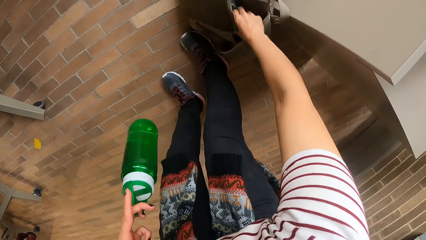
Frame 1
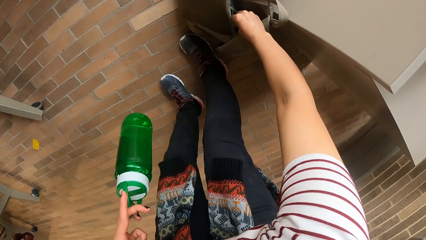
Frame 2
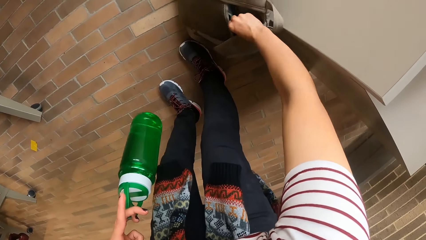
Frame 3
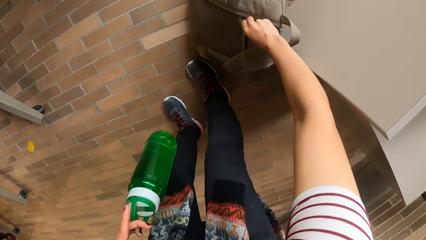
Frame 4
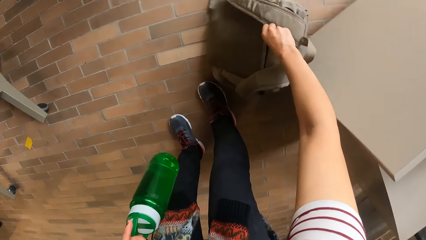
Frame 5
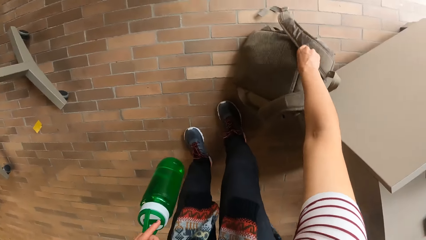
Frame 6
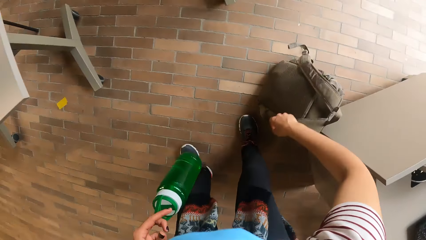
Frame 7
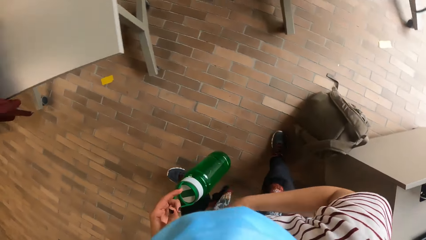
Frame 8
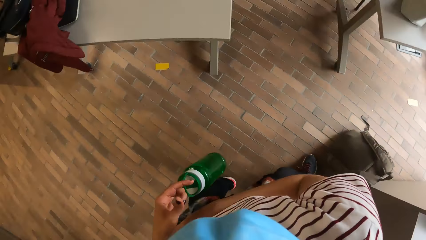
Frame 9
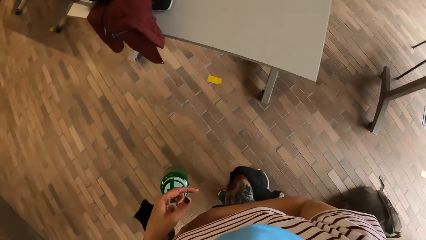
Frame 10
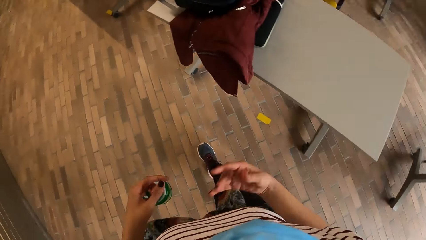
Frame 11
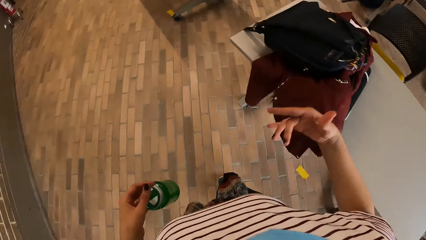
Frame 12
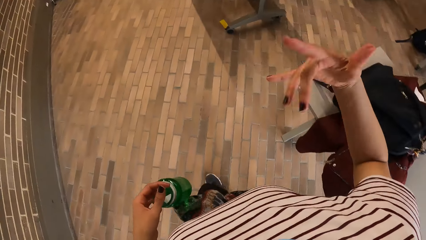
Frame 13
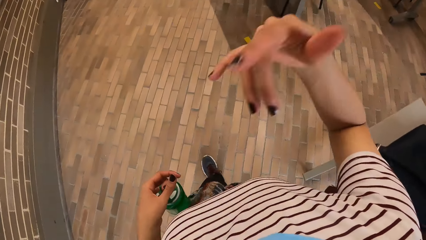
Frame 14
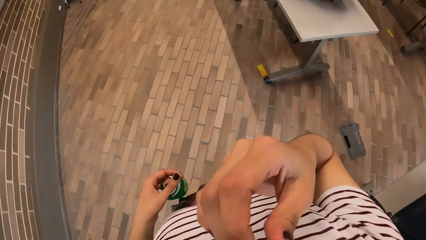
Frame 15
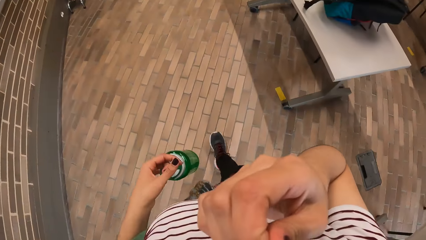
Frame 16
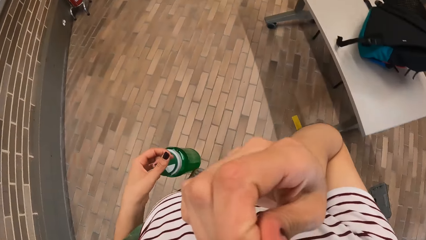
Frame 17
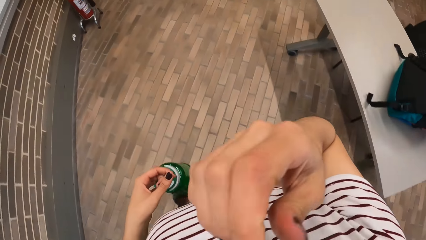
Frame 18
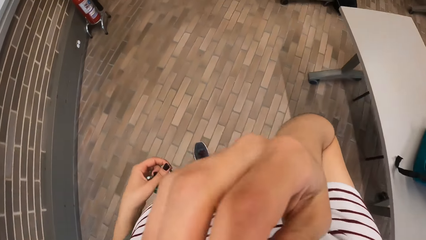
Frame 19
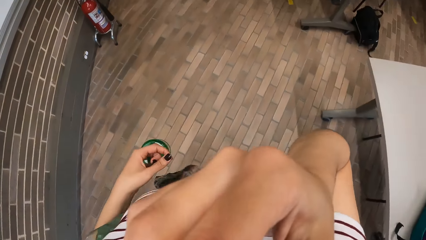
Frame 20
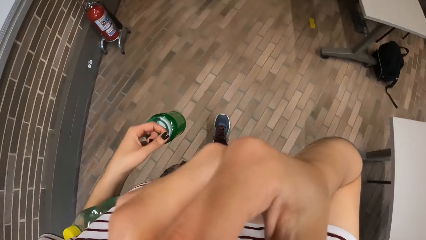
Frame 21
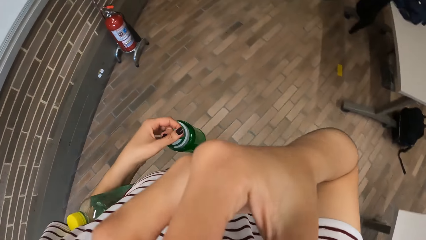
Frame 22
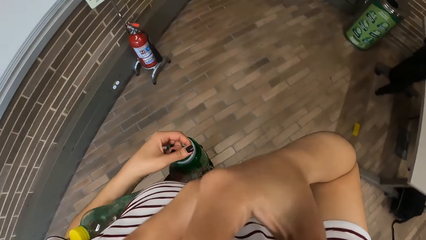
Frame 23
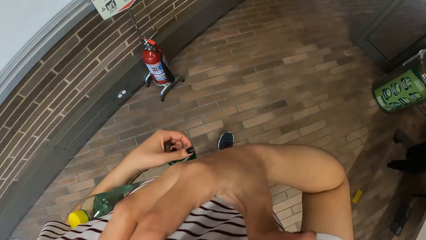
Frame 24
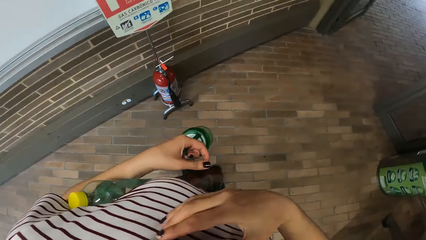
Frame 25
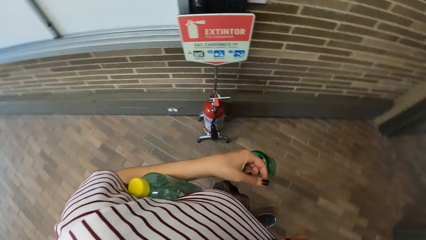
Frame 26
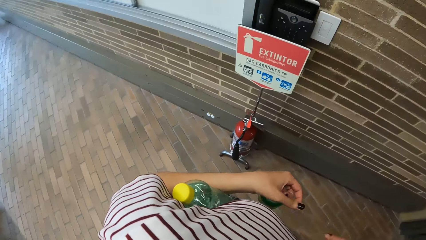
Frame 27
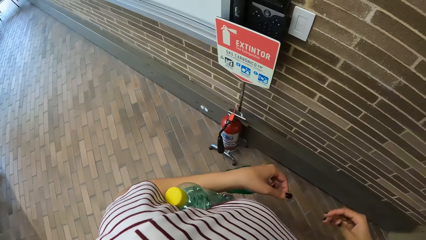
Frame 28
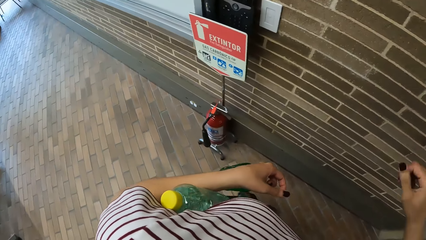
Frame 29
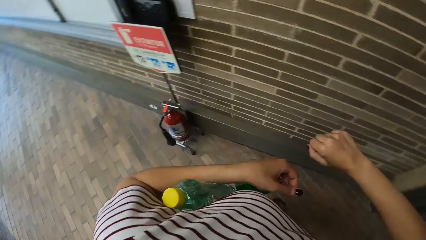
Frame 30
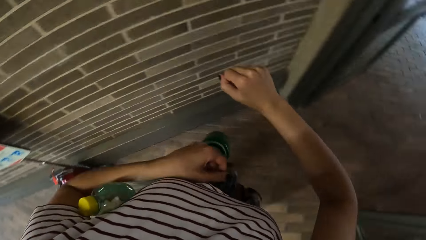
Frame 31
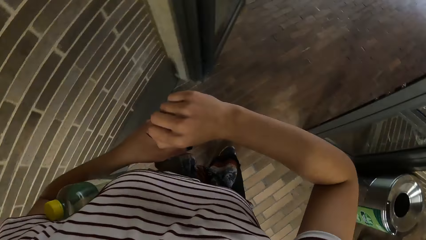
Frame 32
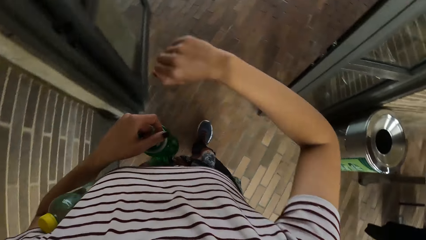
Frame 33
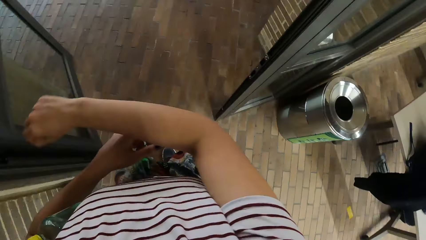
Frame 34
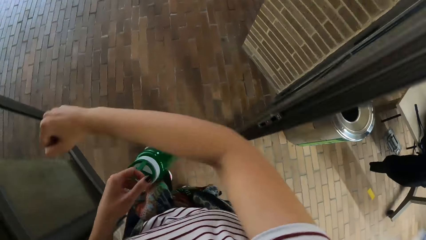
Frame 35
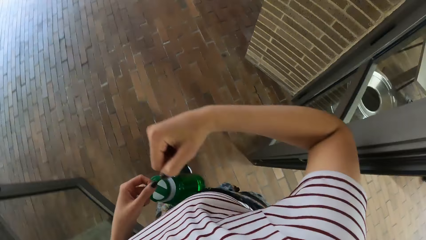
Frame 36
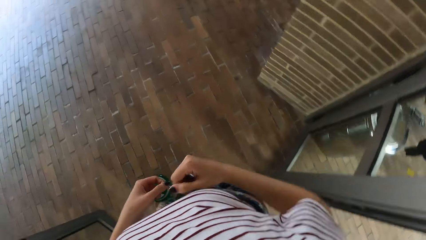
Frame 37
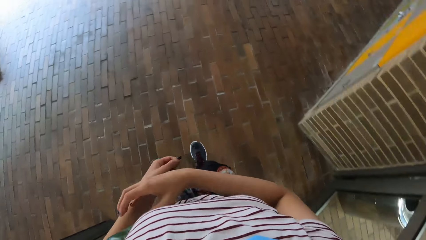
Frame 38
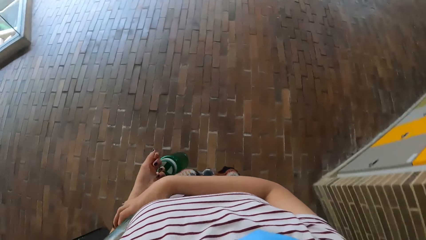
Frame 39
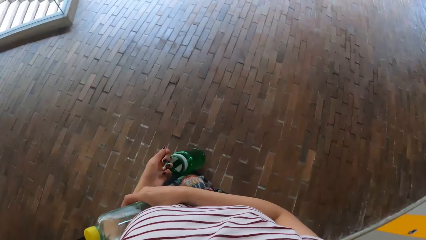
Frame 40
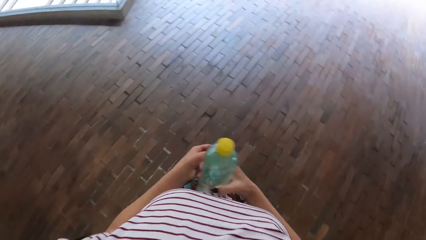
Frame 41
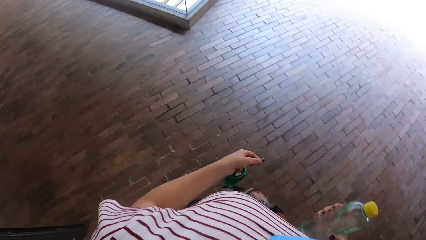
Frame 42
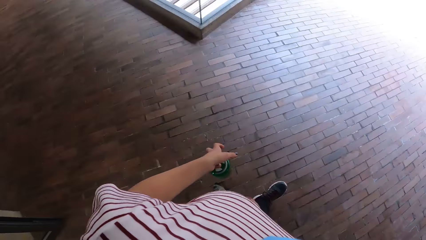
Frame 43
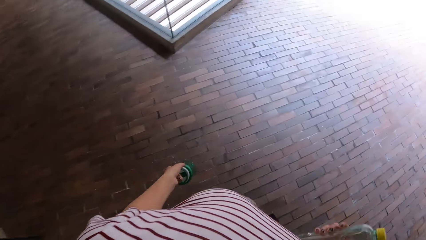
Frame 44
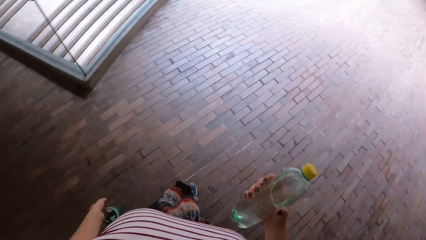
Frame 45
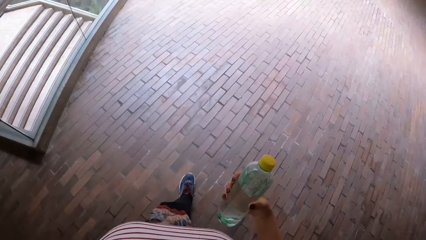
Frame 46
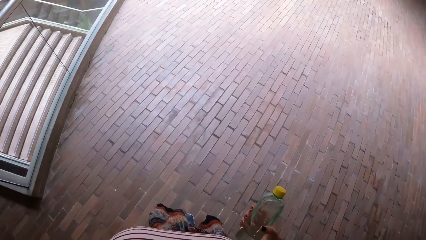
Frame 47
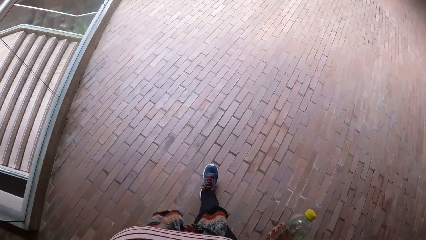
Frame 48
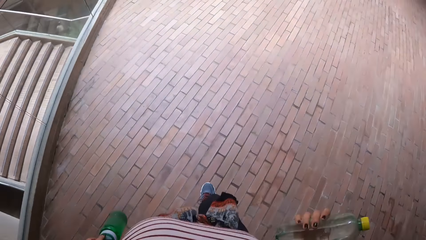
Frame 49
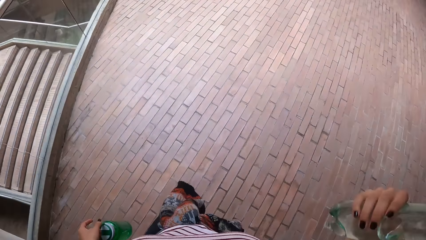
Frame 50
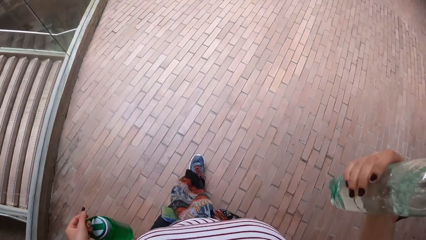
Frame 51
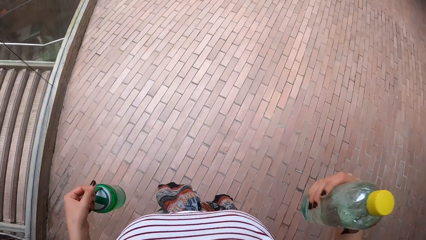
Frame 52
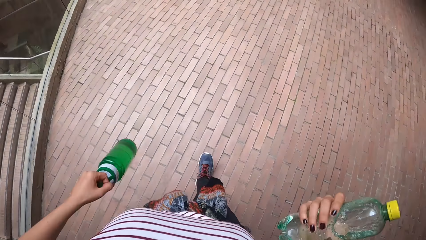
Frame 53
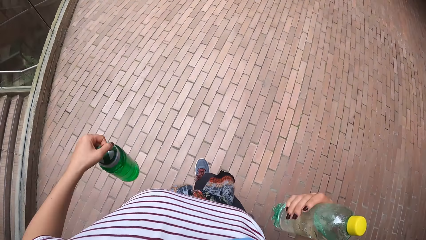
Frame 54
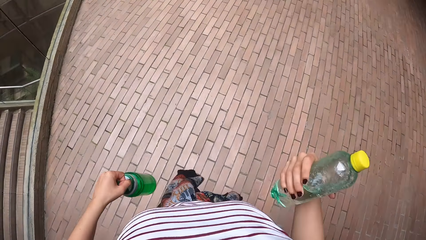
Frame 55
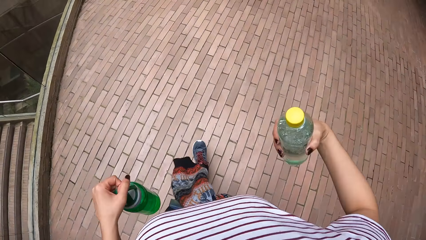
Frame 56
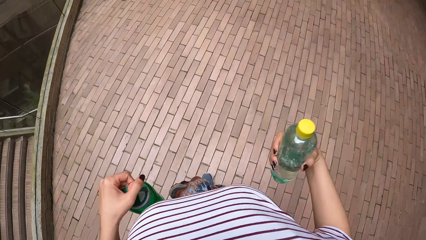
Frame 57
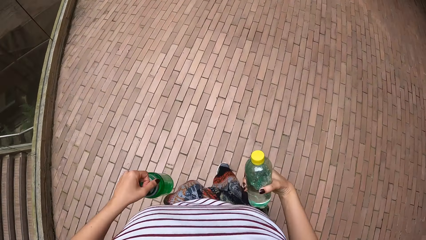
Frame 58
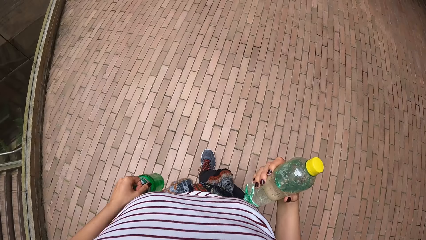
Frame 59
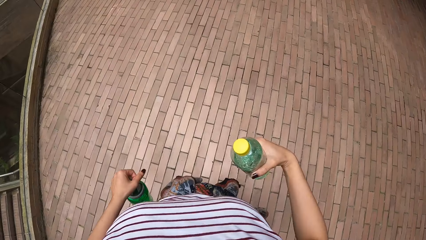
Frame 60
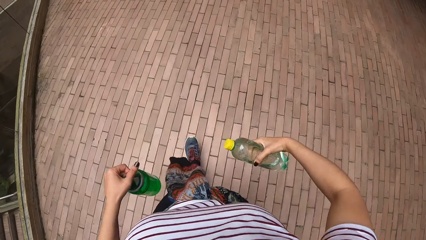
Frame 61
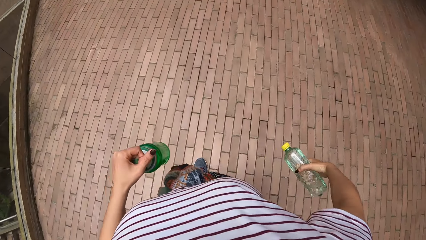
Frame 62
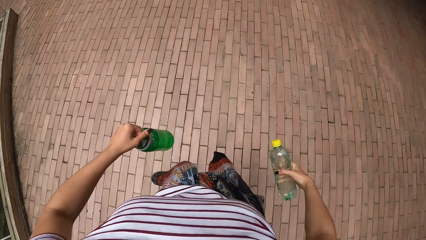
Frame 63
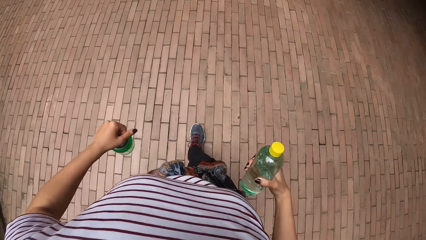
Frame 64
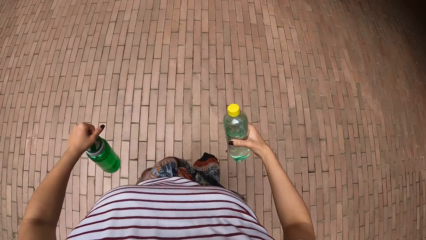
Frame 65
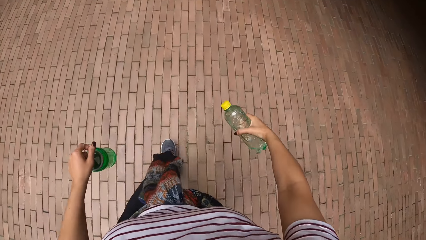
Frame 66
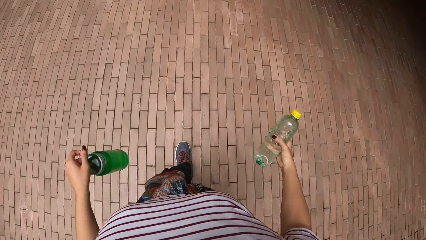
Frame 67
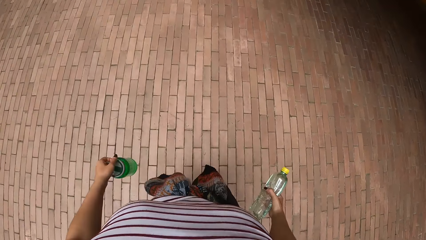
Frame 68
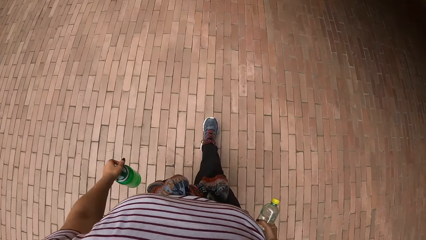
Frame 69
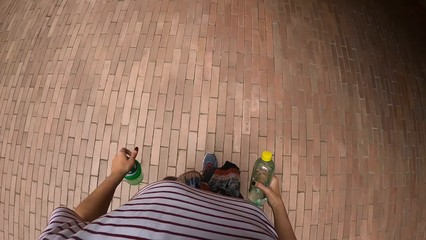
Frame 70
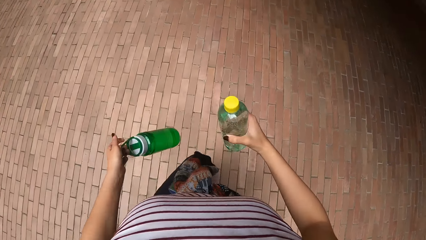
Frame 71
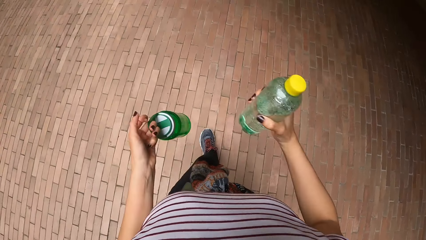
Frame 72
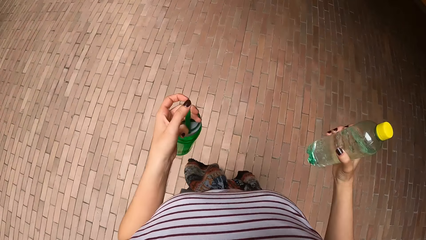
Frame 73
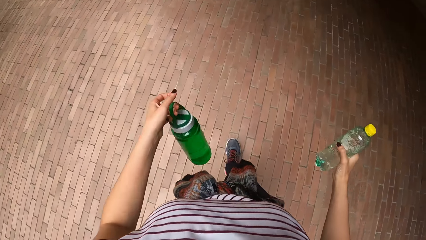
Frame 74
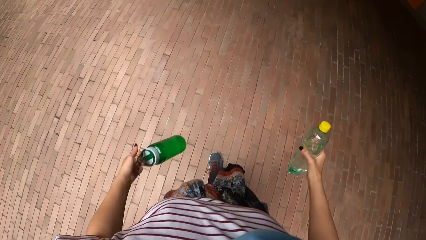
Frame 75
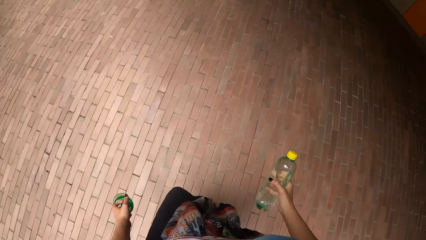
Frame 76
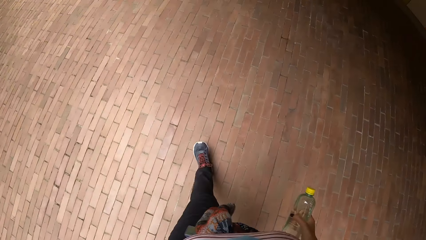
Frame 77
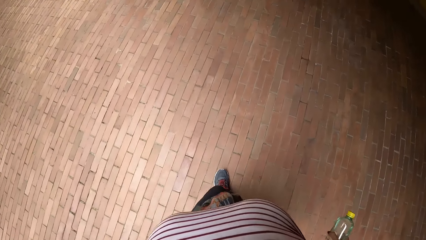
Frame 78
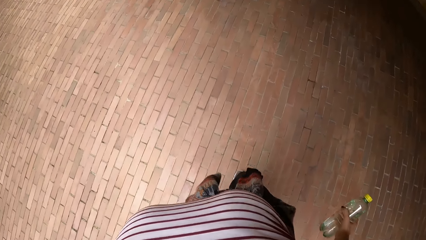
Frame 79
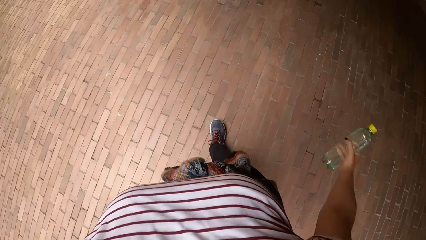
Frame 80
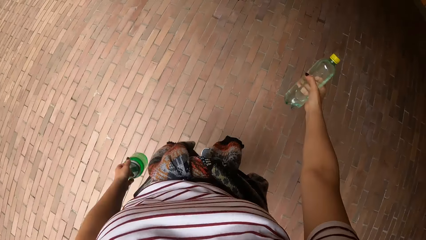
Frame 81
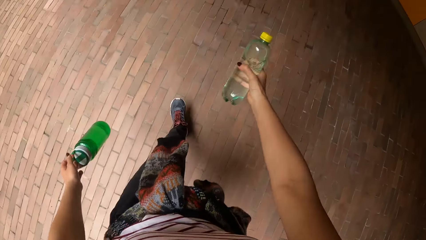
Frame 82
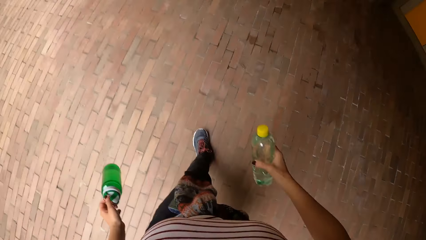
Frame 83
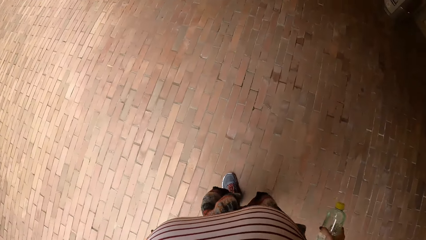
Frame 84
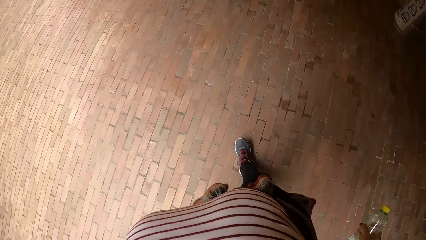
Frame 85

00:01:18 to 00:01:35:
The camera wearer zips the bag on the floor with her left hand. She makes gestures with her right hand. She walks out of the hall. She touches her nose with her right hand. She wipes her right hand on her cloth. She makes gestures with her right hand. She picks the bottle in her left arm with her right hand. She makes gestures with both hands.
